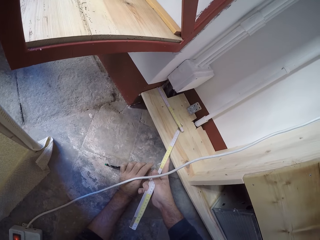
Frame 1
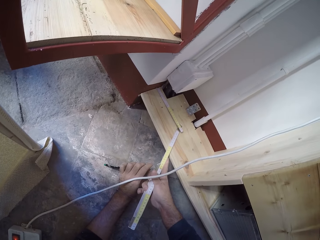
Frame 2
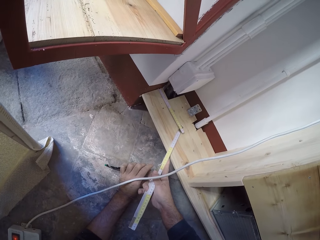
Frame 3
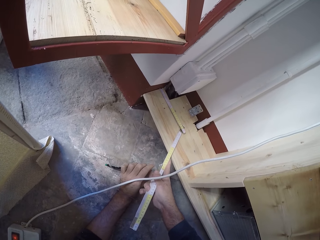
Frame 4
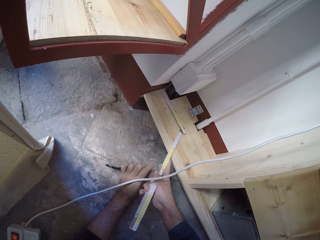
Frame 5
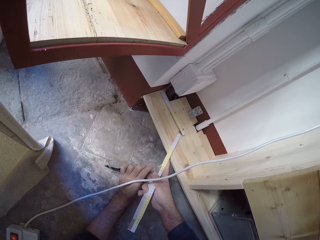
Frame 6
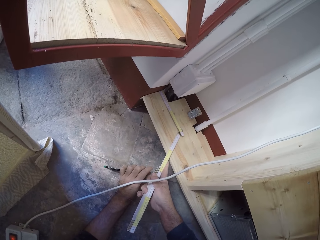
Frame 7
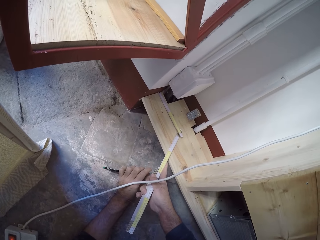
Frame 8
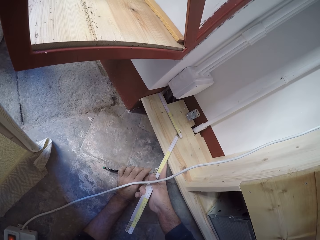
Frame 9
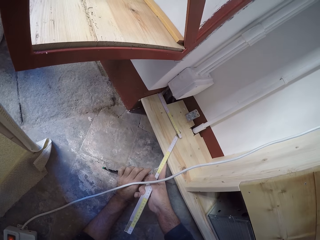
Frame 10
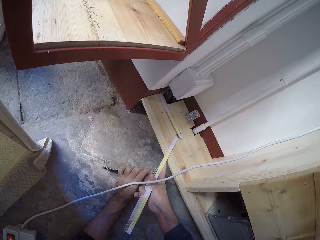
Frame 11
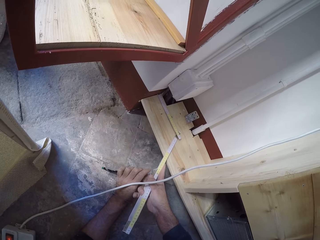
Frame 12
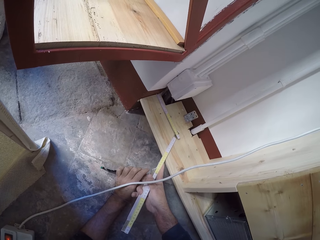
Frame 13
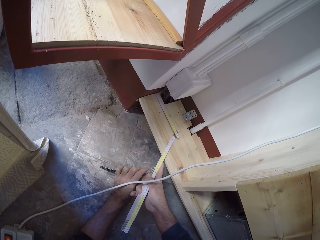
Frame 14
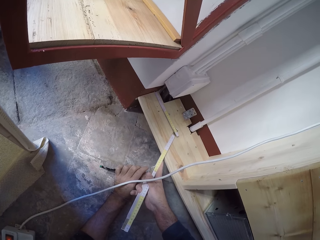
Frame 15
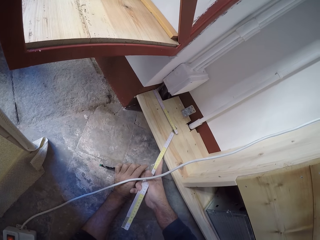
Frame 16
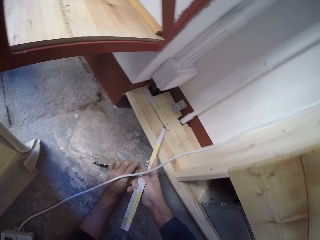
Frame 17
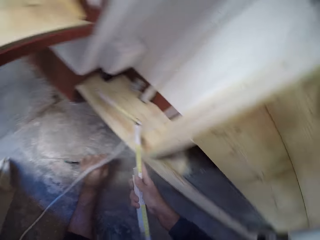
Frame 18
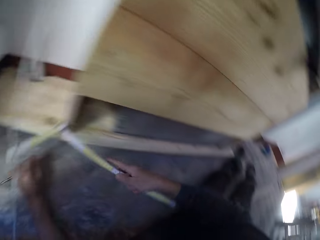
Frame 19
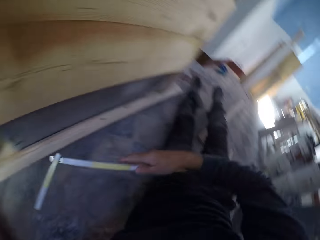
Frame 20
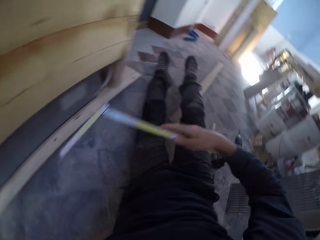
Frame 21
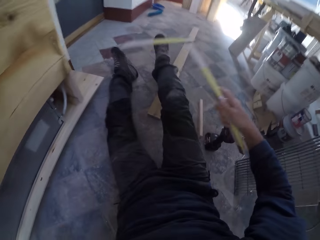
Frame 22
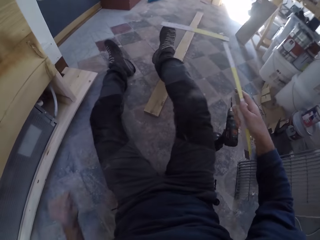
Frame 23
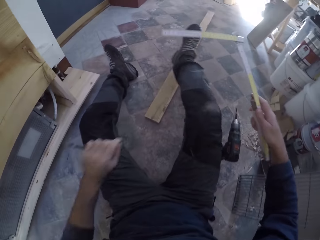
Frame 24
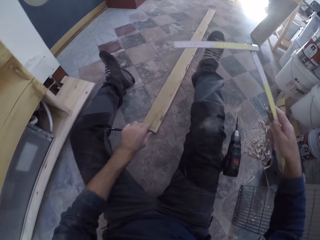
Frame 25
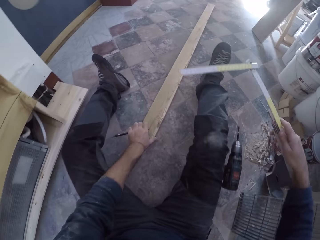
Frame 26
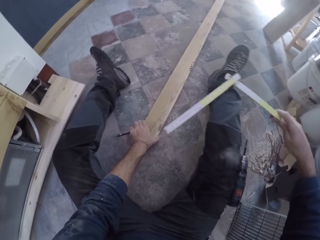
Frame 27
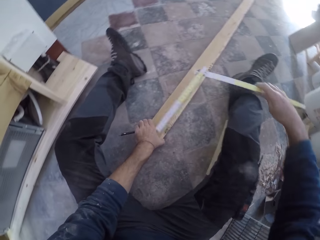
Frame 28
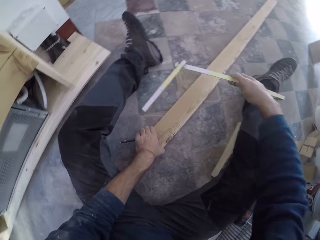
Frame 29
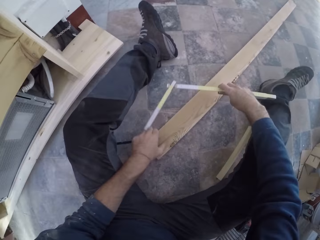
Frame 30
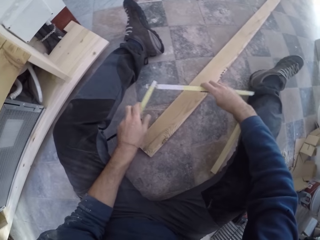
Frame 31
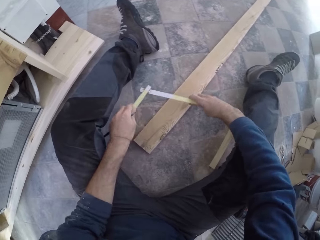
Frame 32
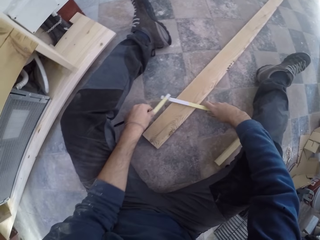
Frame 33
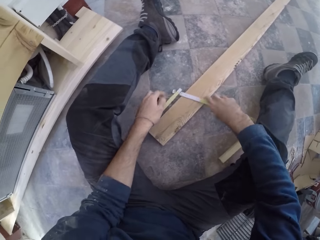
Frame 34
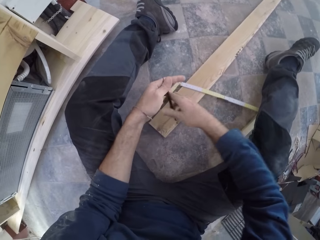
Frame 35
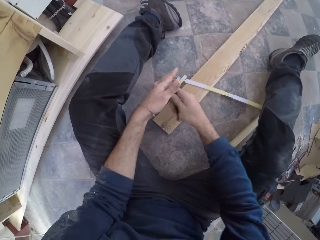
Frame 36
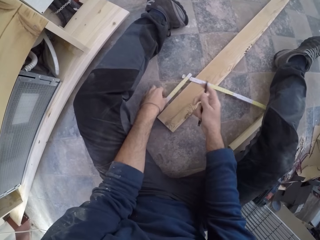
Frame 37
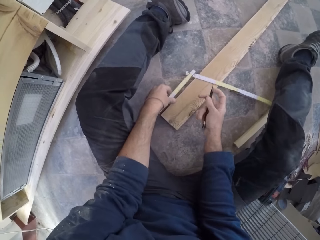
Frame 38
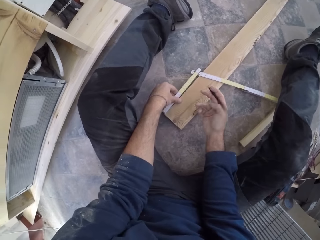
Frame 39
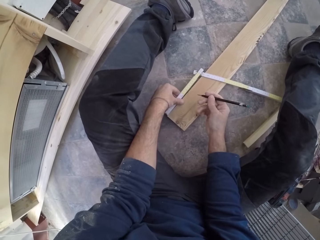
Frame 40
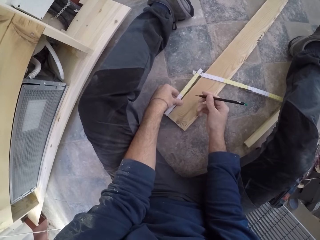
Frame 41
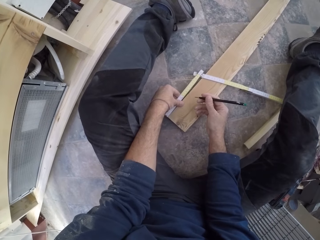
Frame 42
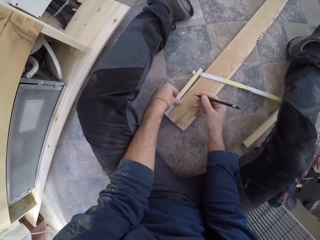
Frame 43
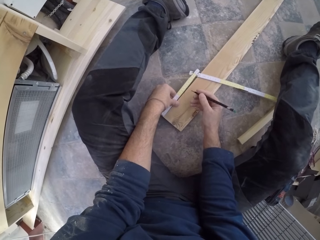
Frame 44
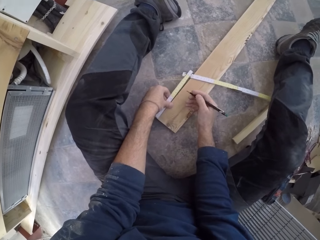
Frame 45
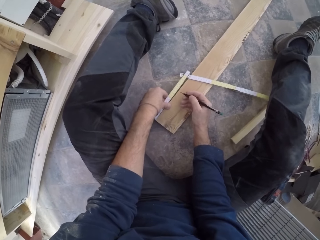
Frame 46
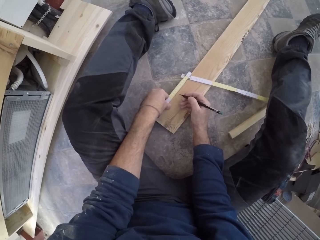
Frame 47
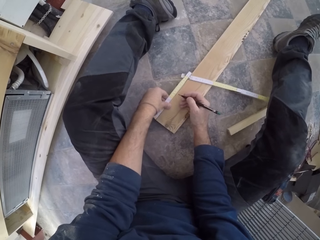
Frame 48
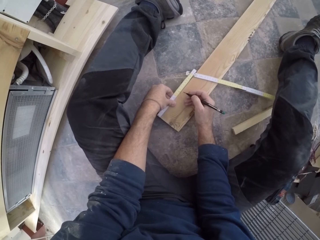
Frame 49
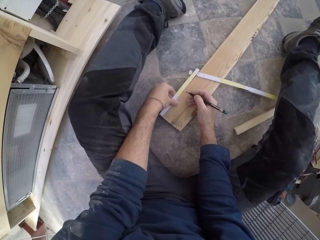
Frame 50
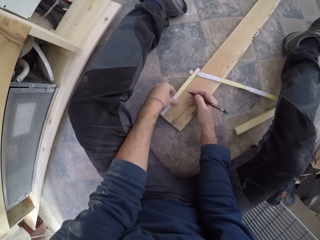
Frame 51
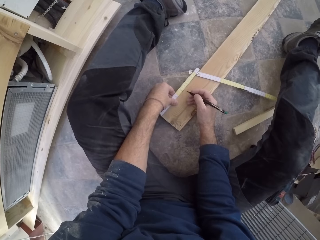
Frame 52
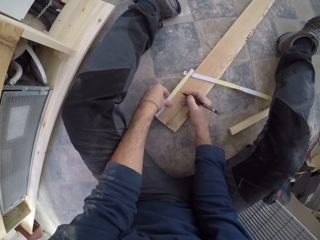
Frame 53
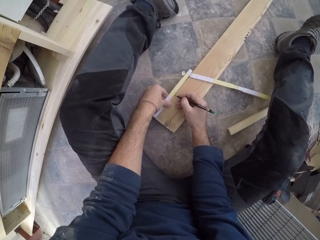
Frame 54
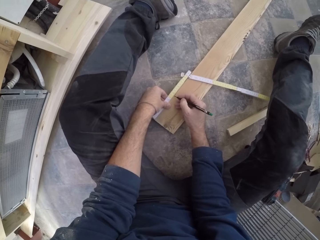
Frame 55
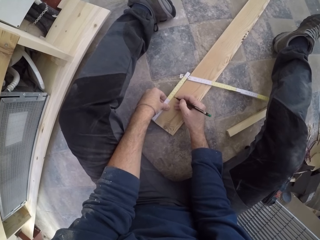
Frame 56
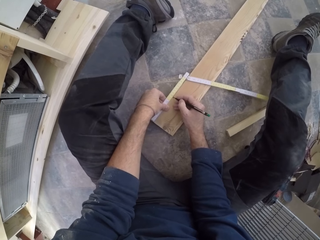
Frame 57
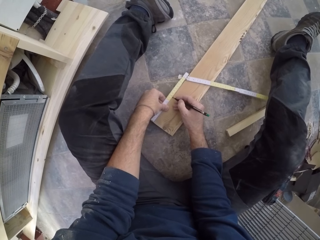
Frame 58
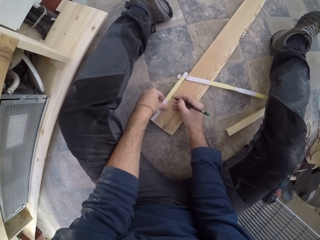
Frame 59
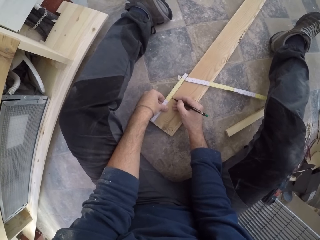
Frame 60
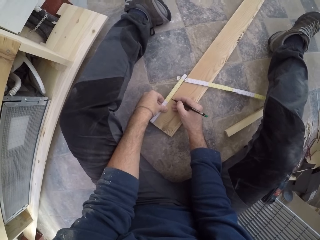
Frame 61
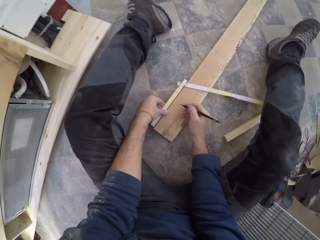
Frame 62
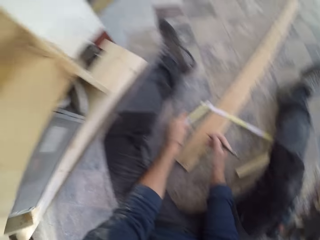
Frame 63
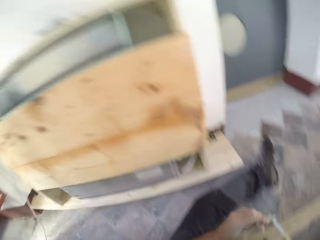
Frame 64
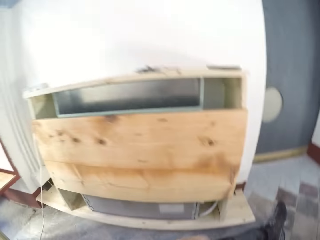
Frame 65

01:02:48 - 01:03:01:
The camera wearer measures the wood with the tape measure on his right hand. He removes the tape measure from the wood. He moves the tape measure away using his right hand. He picks up a stick on the floor with his left hand. He touches a long piece of wood on the ground using his left hand. He pulls the long piece of wood using his left hand. He removes his left hand from the long piece of wood. He holds the tape measure with both hands. He places the measuring stick on the stick with both hands. He drops the tape measure on the ground. He holds the pencil using both hands. He removes his left hand from the pencil. He adjusts the tape measure along the wood using his left hand. He marks the piece of wood with the pencil on his right hand.

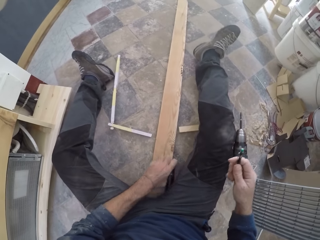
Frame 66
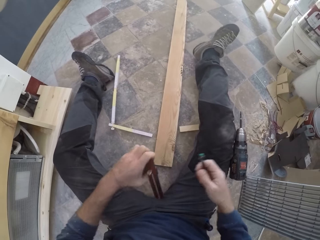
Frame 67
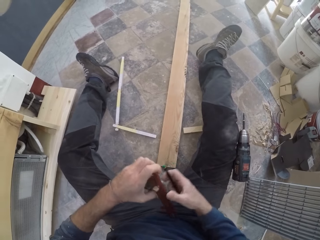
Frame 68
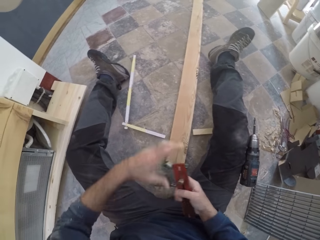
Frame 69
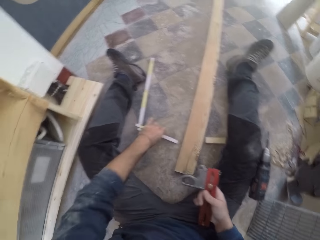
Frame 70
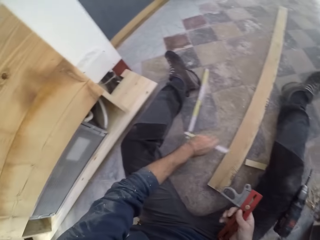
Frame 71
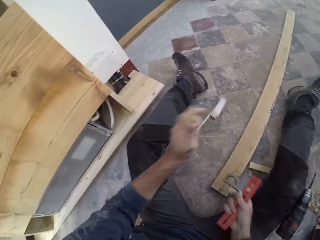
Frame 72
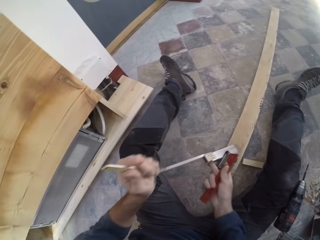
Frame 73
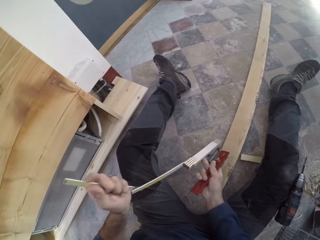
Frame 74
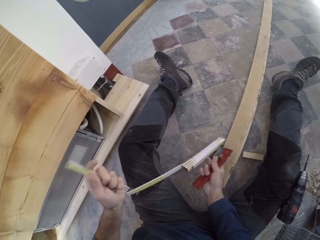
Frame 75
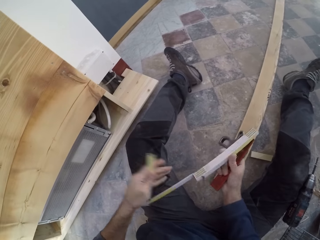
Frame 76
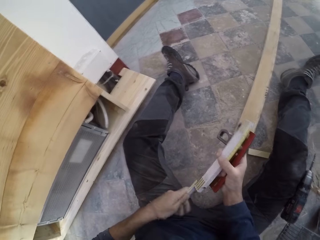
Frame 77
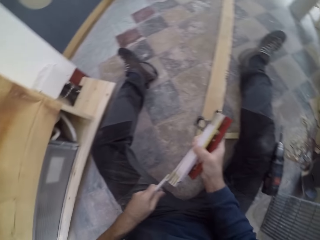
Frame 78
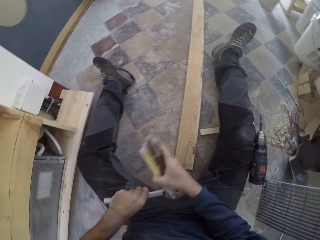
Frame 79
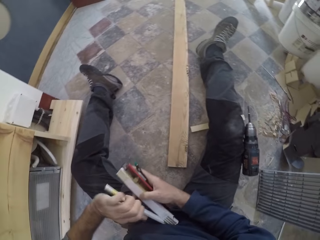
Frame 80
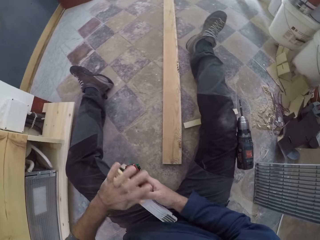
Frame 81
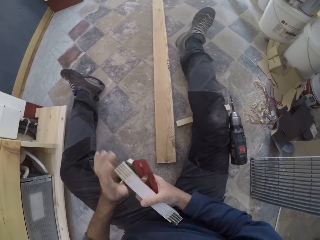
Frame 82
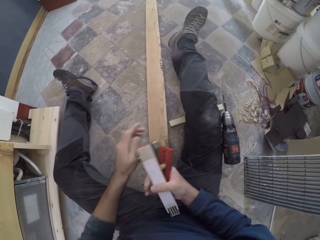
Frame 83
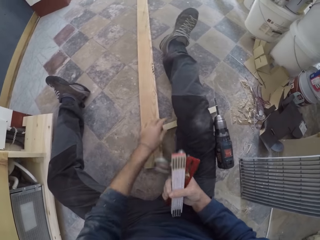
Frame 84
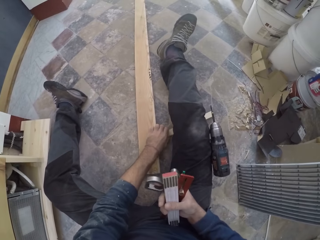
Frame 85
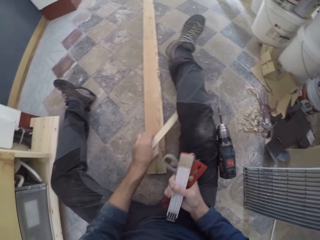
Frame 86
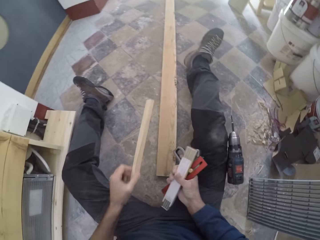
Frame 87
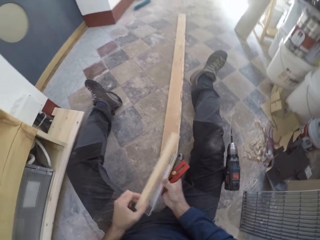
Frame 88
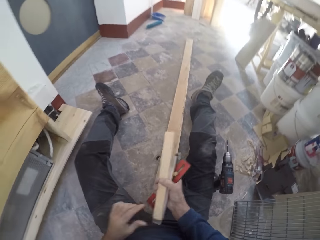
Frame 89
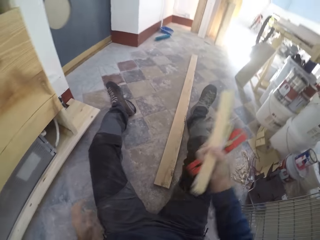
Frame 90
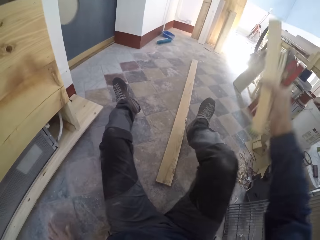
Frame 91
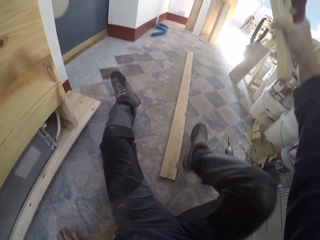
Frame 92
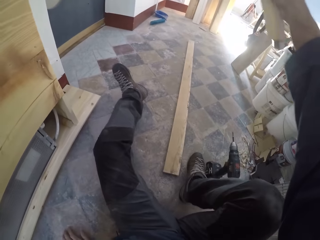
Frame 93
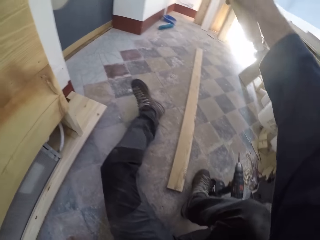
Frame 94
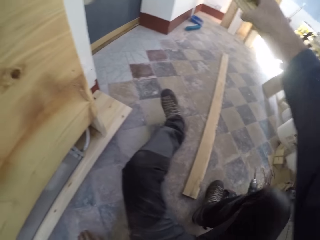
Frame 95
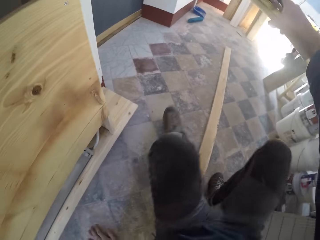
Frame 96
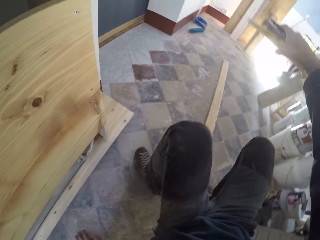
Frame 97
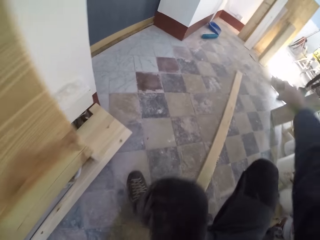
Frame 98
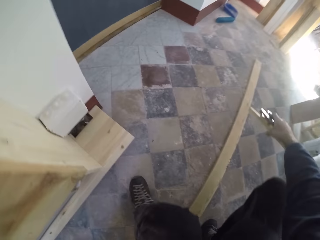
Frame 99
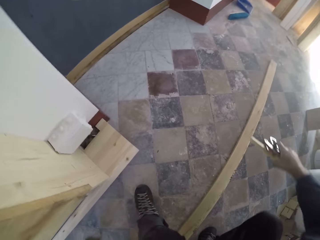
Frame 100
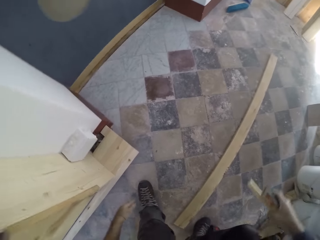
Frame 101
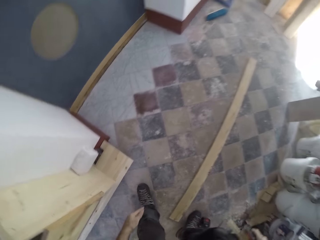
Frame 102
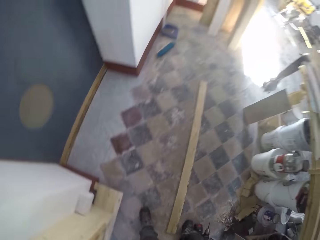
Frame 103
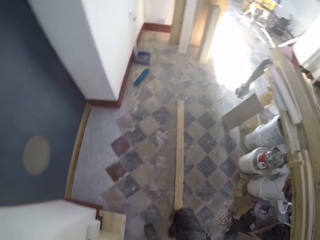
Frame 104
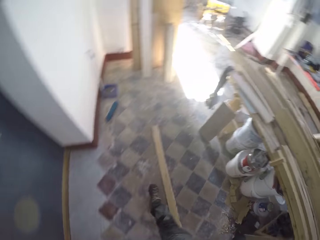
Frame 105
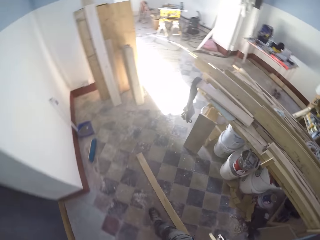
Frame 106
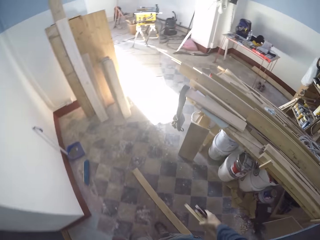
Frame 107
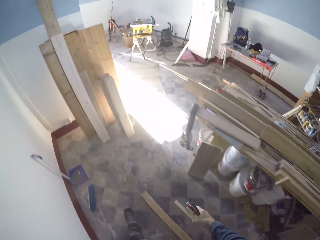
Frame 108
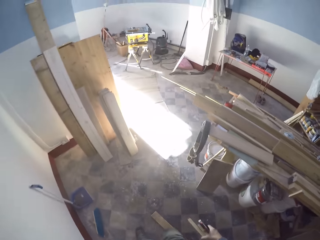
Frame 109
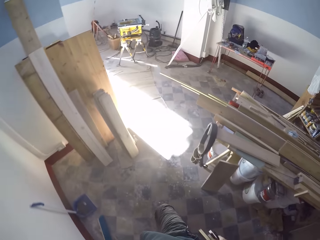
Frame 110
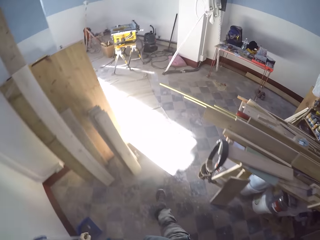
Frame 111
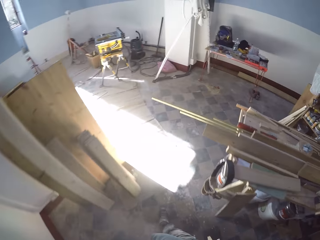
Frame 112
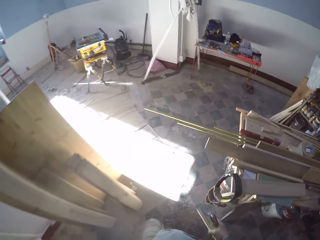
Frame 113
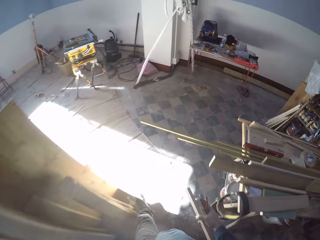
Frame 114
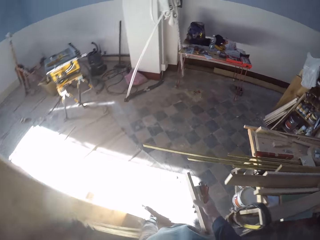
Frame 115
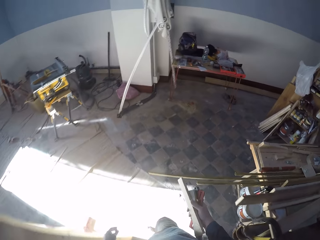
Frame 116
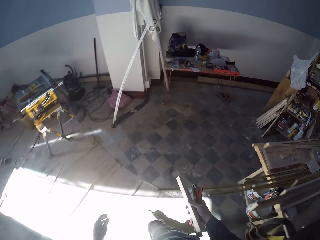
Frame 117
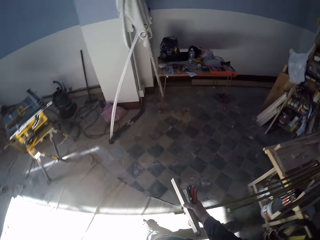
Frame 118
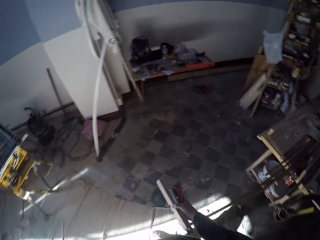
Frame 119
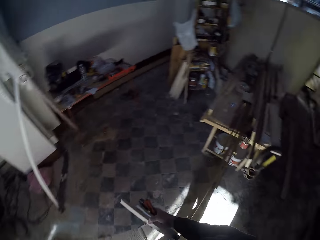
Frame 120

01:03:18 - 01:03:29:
The camera wearer picks up the angled ruler from the ground with his left hand. He closes the tape measure with both hands. He picks up the plank from the ground with his left hand and passes the plank from his left hand to his right hand. He stands and walks.
